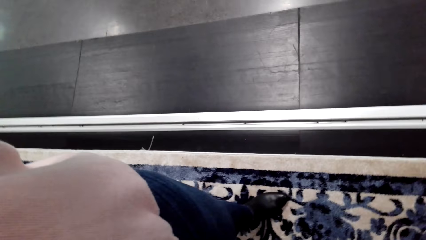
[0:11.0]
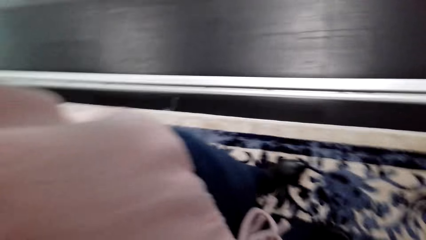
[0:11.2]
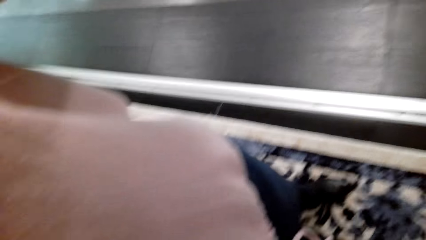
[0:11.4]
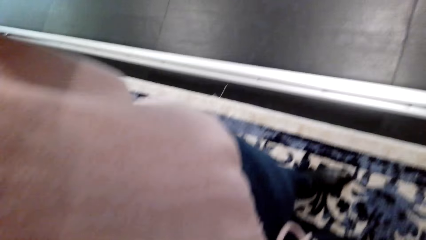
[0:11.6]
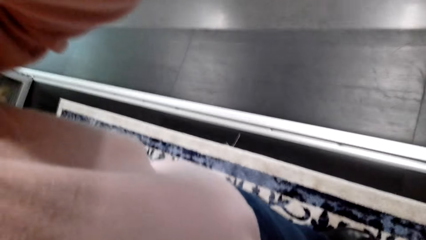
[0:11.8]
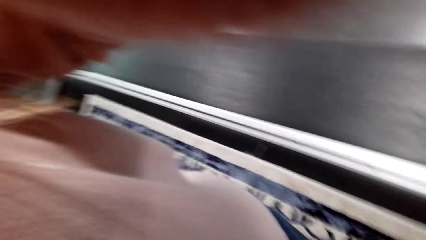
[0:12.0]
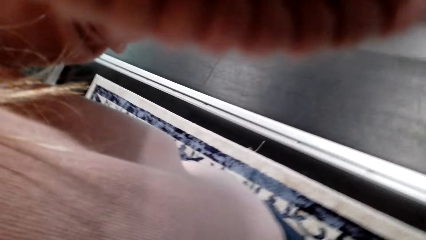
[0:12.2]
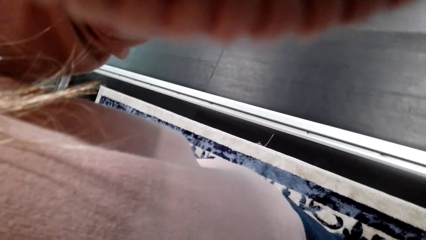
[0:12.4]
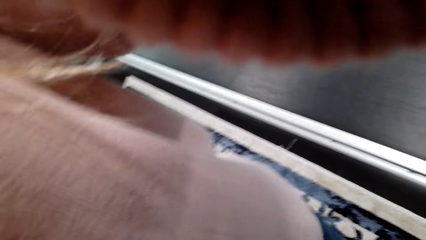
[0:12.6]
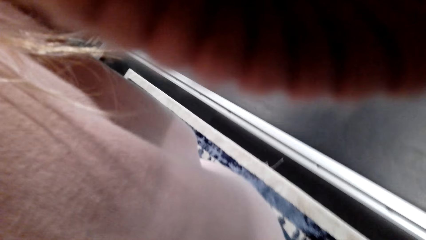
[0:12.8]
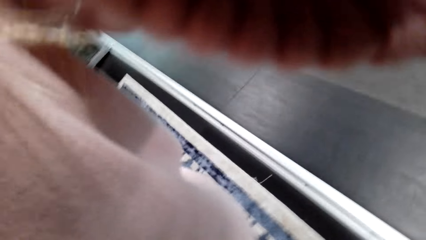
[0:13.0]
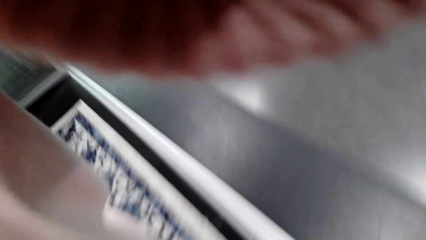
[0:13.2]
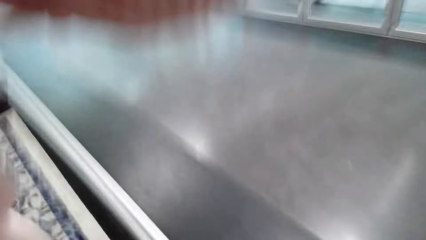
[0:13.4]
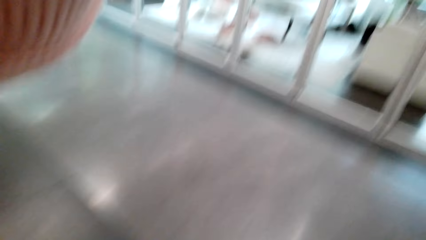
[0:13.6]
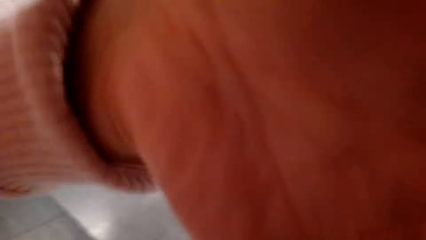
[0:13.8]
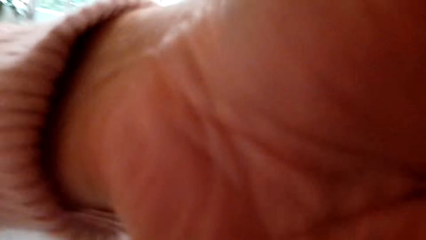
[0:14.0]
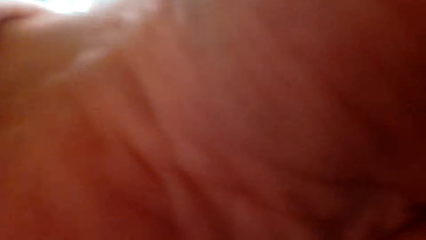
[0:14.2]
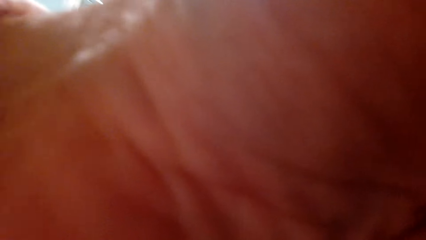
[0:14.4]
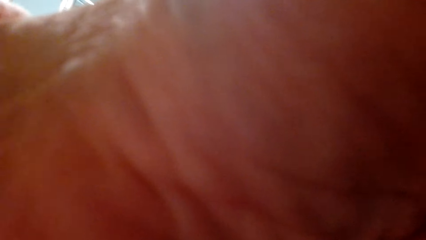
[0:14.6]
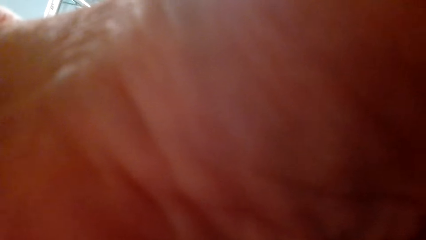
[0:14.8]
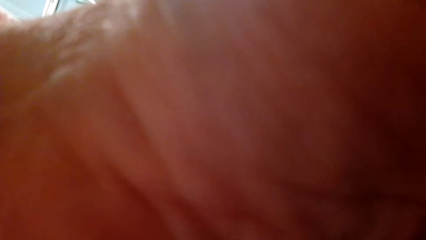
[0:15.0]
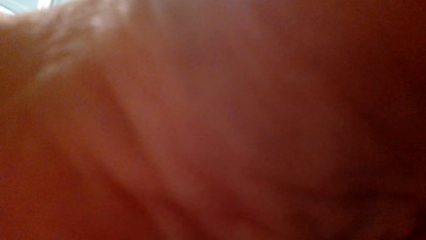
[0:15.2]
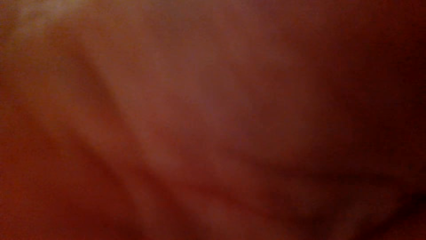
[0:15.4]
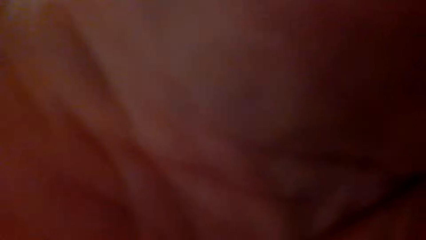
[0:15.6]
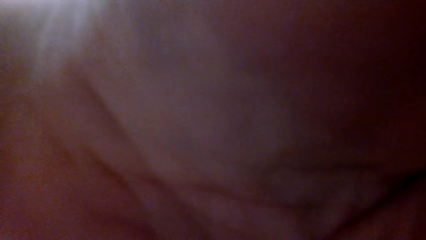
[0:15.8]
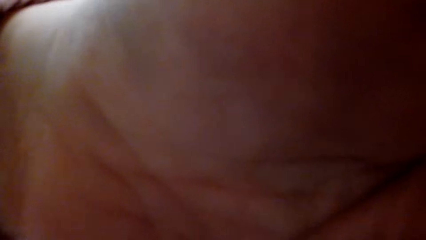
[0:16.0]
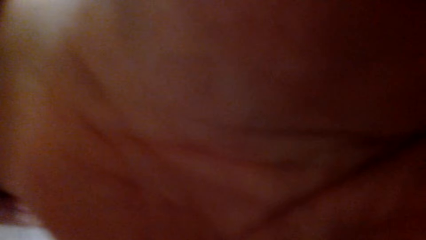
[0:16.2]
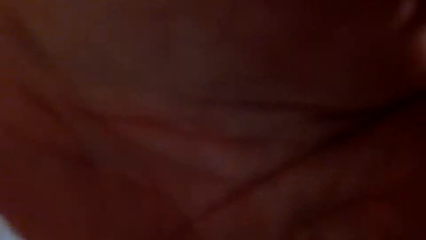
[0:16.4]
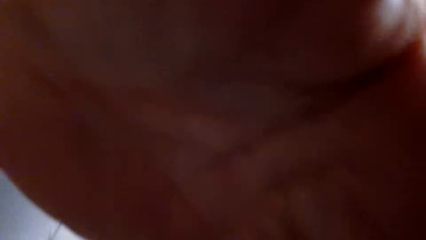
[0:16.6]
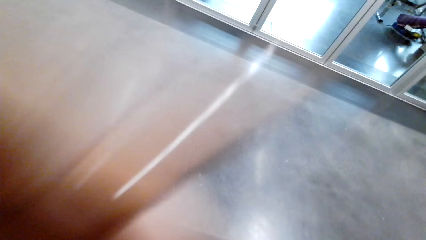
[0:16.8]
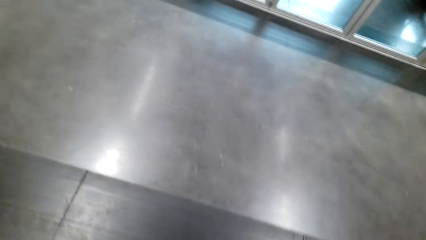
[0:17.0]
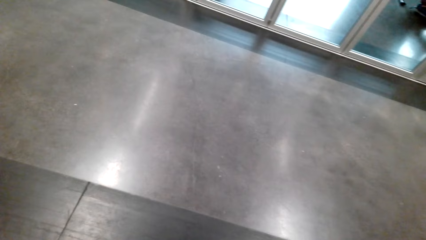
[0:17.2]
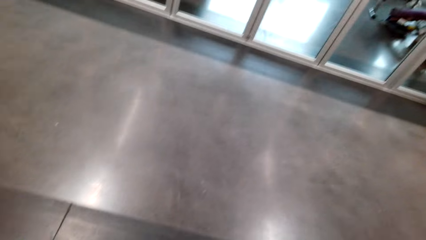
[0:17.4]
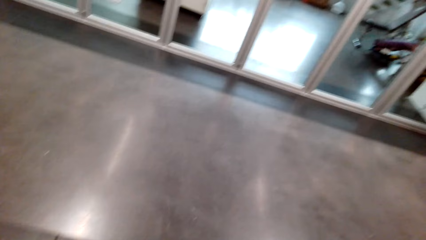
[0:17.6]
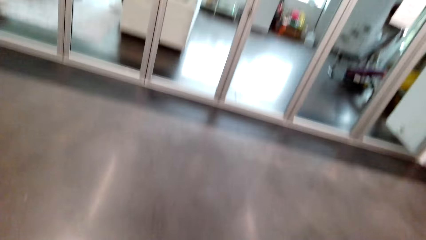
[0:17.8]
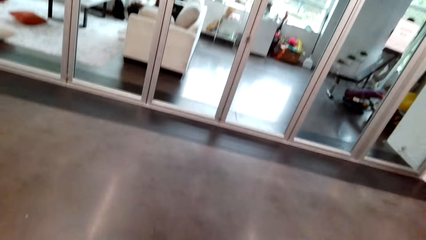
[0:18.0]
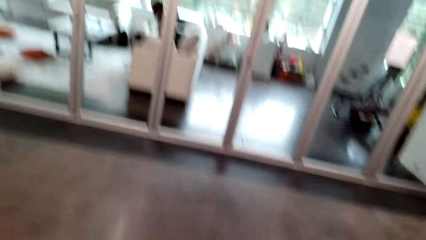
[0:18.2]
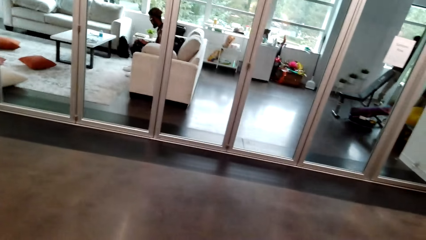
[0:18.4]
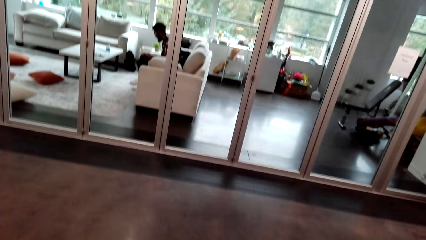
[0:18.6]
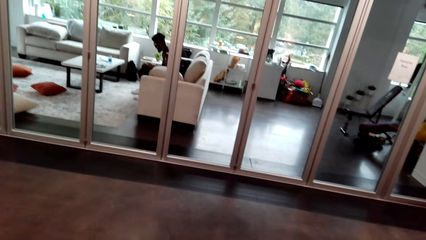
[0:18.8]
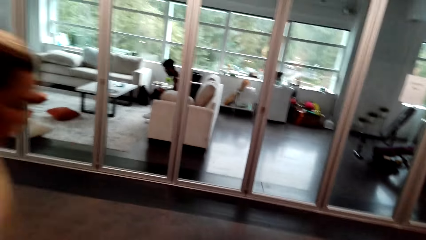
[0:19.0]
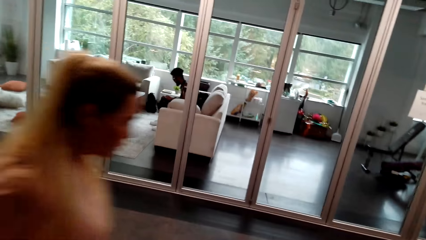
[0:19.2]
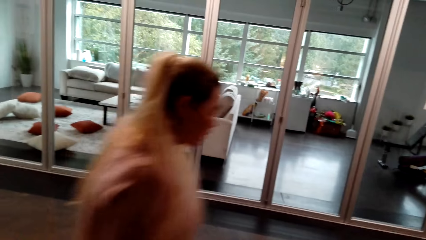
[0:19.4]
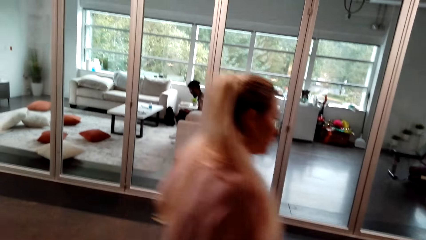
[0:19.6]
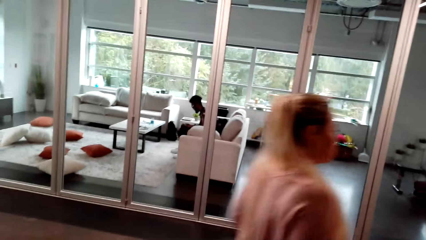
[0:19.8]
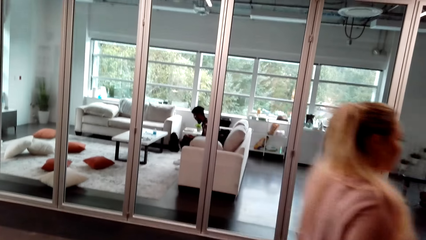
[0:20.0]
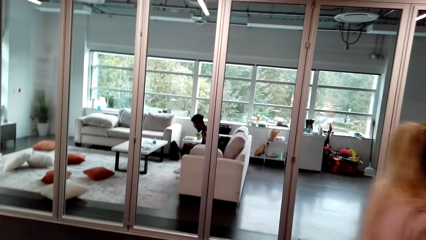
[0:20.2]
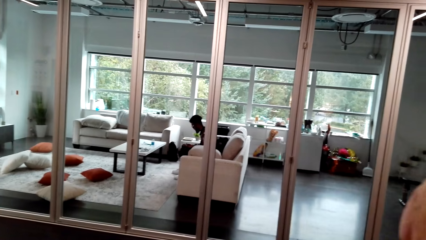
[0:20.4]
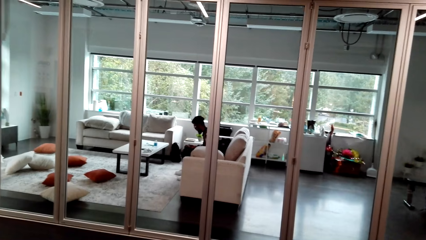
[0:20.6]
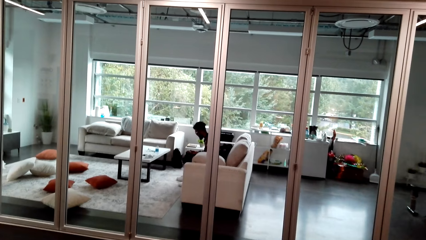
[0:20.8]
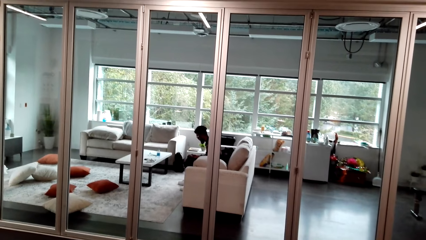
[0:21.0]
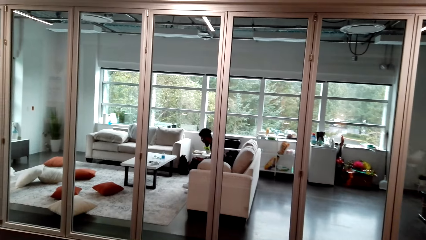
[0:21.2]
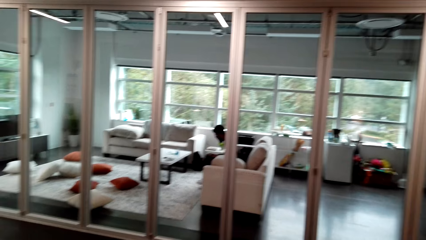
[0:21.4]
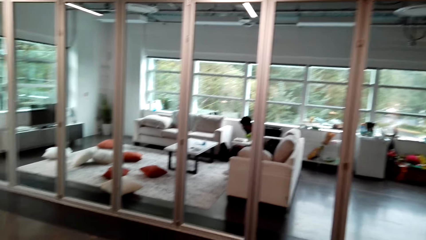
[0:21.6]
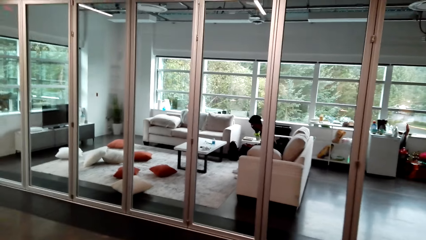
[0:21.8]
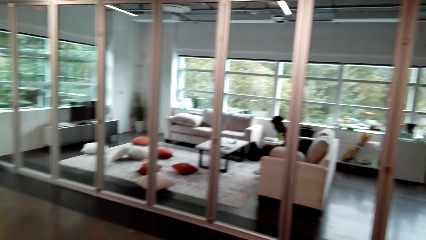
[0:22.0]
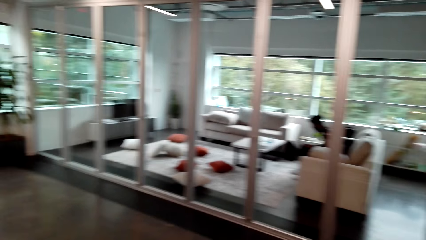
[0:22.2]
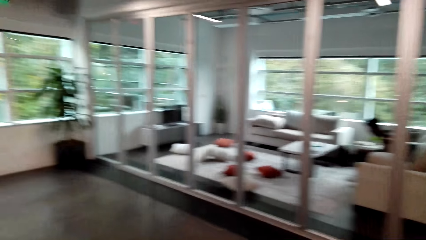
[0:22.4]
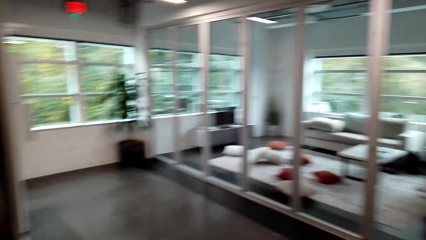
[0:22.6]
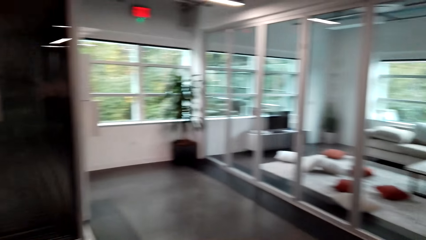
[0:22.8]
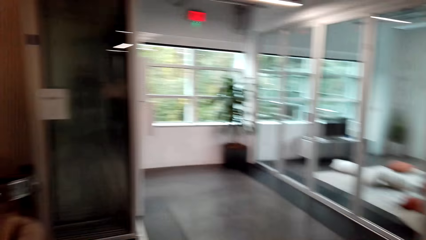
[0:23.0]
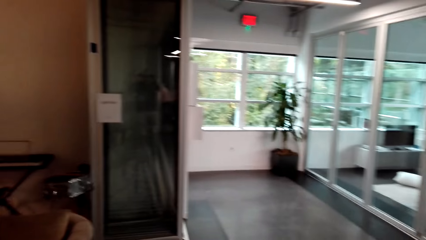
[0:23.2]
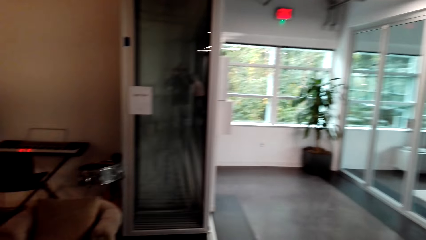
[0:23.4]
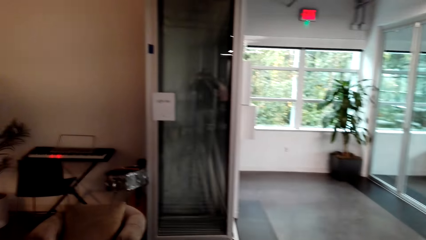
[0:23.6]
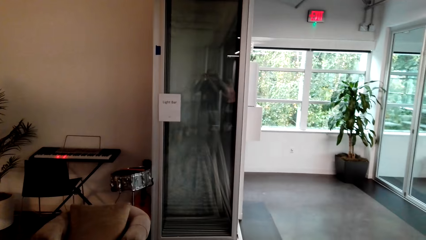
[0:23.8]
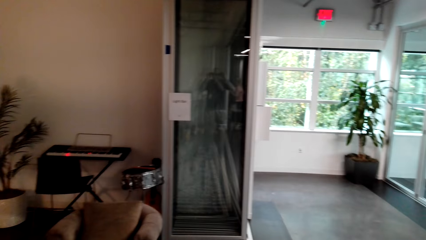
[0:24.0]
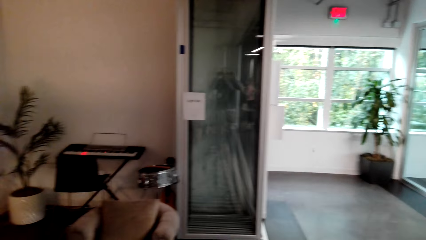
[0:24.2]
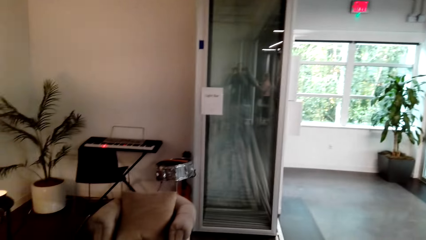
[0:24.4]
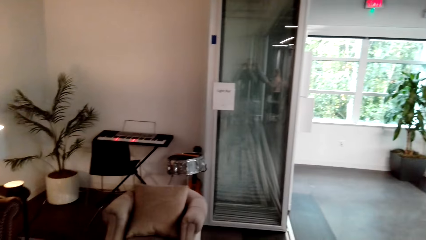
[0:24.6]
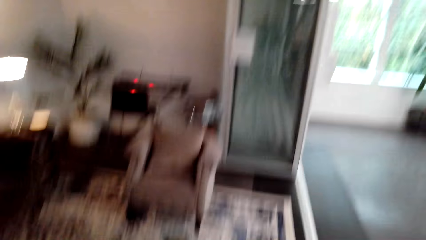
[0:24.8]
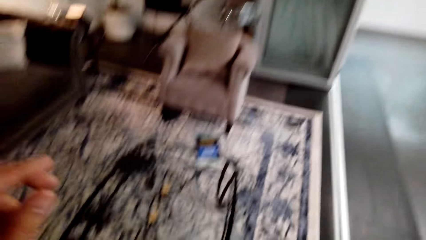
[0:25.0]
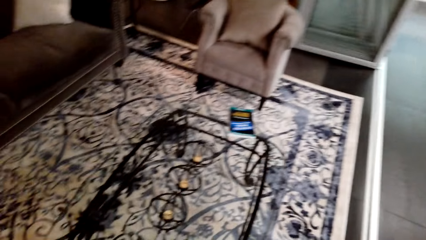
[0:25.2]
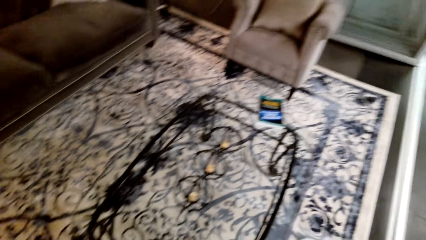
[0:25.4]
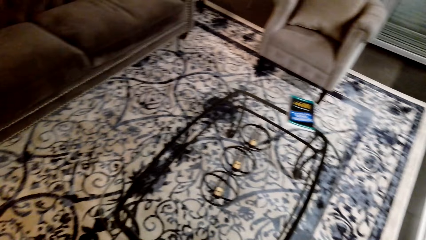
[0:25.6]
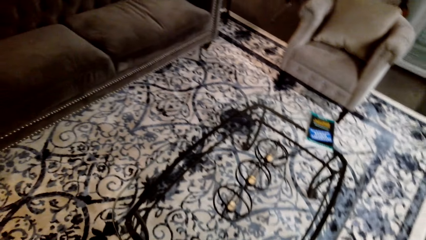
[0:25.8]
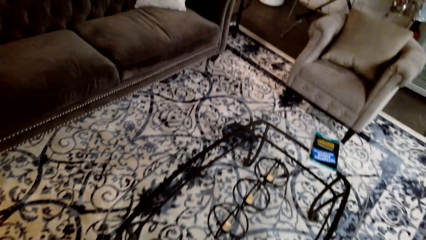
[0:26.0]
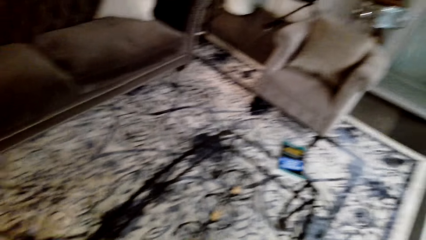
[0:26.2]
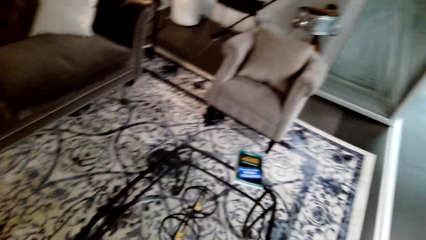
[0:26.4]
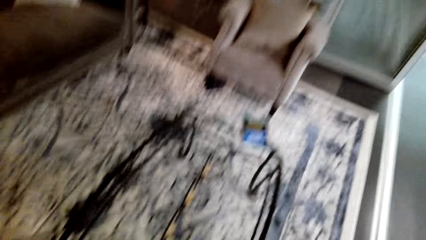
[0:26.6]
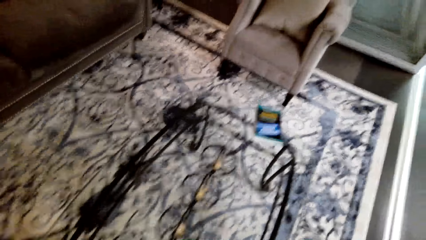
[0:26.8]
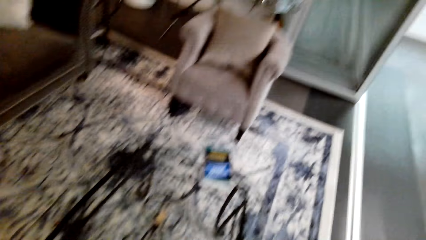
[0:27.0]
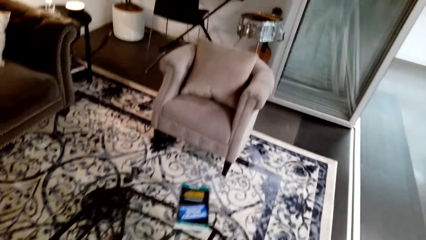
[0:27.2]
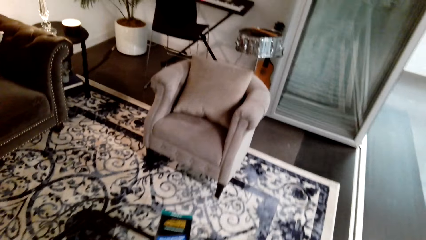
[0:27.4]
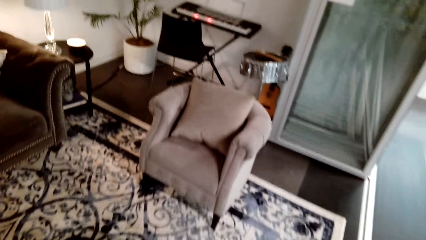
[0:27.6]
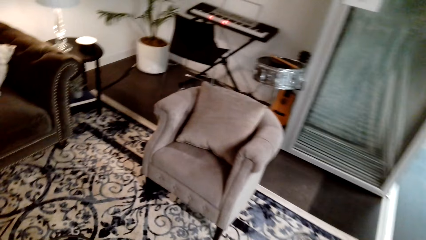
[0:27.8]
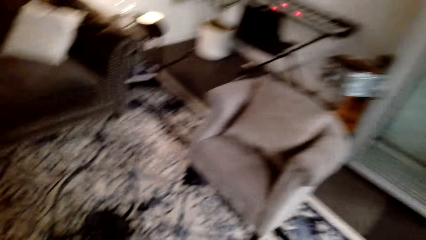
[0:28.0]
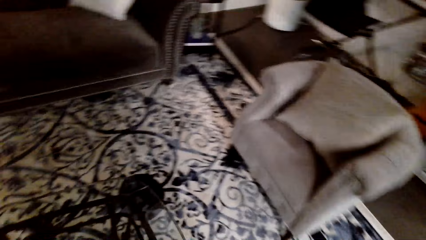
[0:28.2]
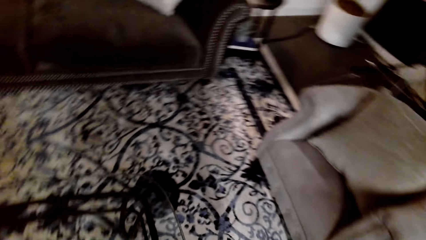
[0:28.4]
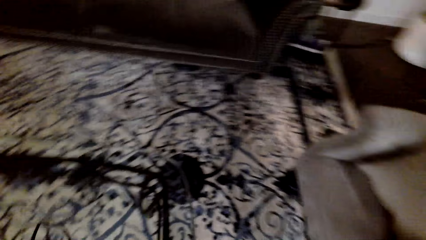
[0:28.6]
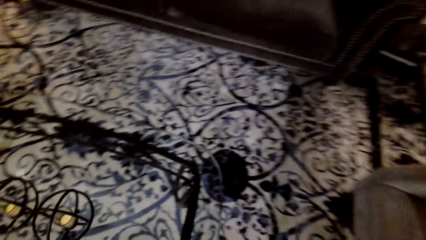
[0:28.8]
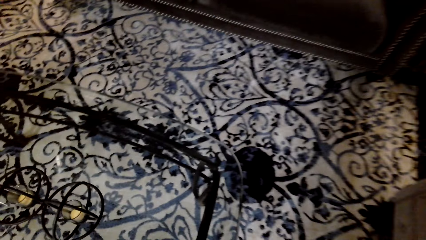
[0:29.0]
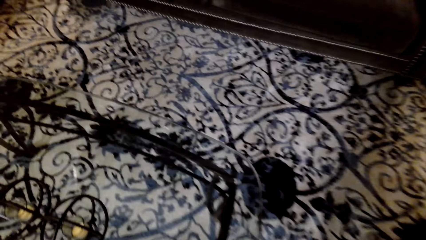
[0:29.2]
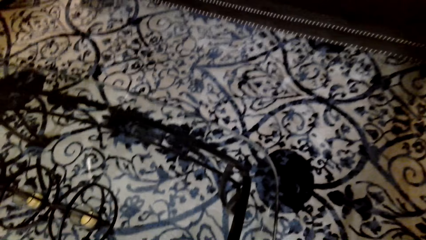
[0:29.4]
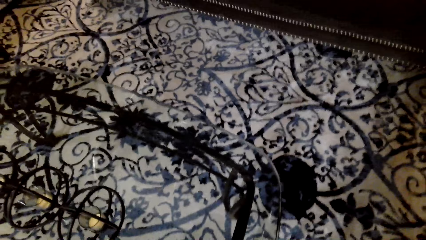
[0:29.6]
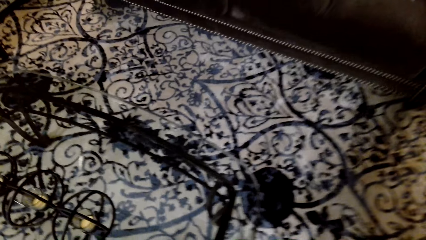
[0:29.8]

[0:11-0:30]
The camera wearer gives a man the camera. They adjust the camera. A woman speaks. The woman walks around the room. The camera wearer walks around the room. They look around, put down the left hand, and walk.
